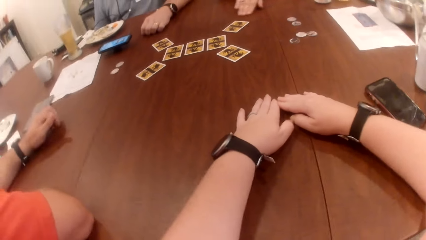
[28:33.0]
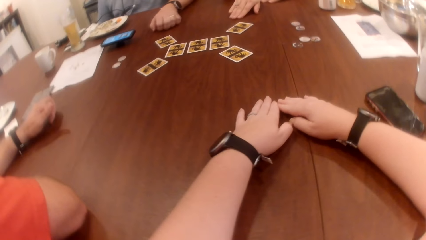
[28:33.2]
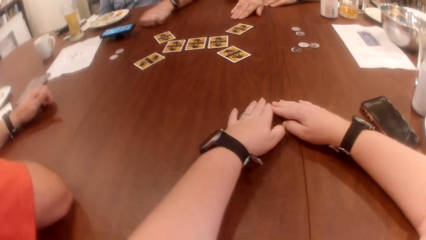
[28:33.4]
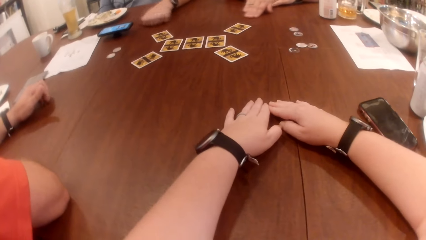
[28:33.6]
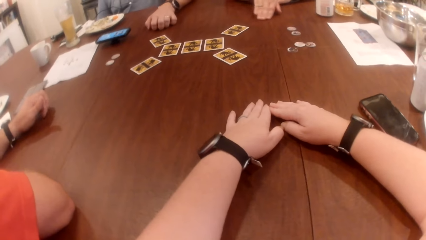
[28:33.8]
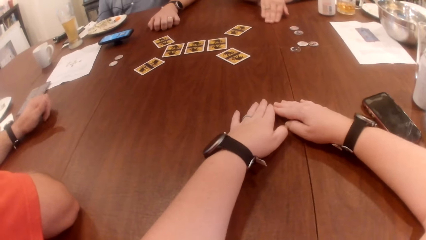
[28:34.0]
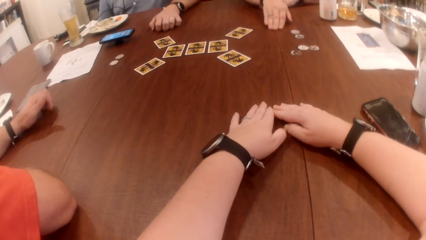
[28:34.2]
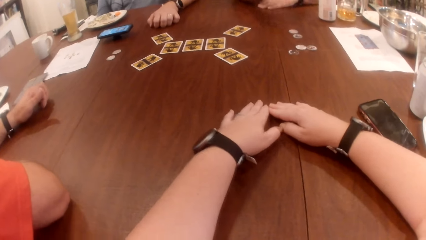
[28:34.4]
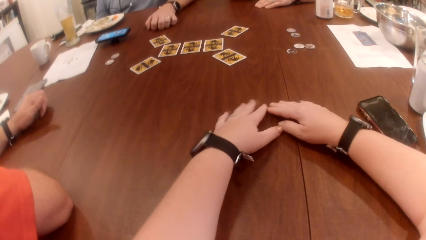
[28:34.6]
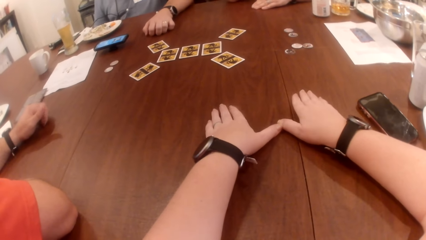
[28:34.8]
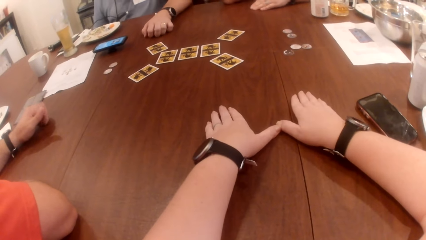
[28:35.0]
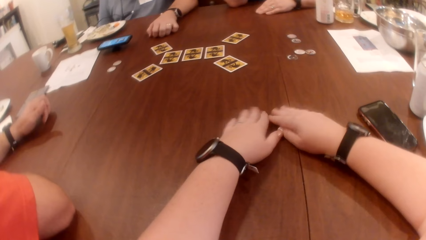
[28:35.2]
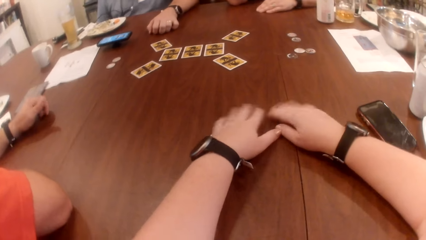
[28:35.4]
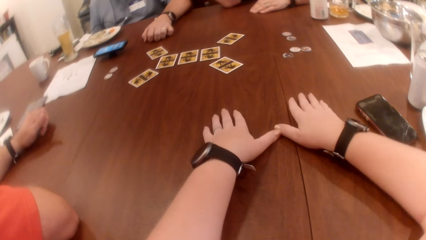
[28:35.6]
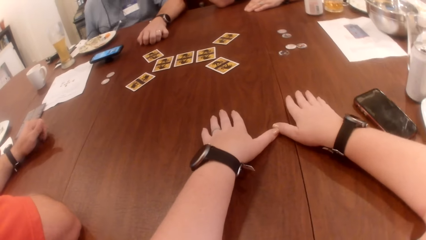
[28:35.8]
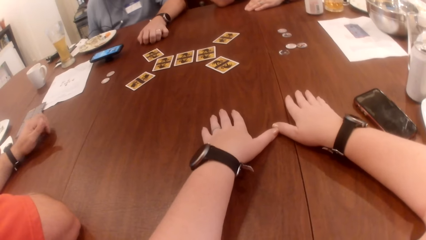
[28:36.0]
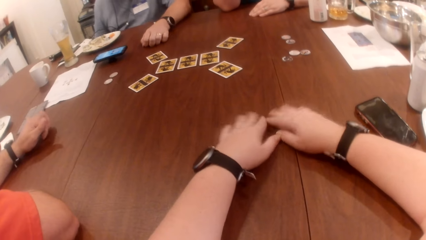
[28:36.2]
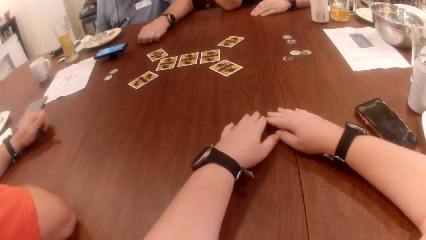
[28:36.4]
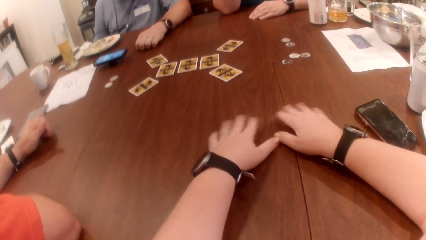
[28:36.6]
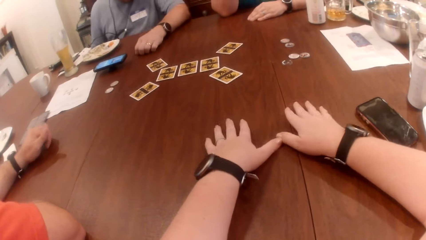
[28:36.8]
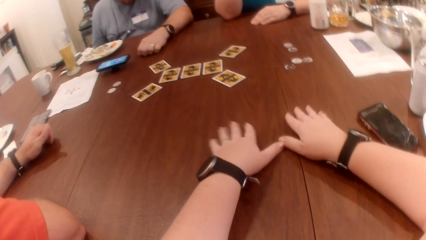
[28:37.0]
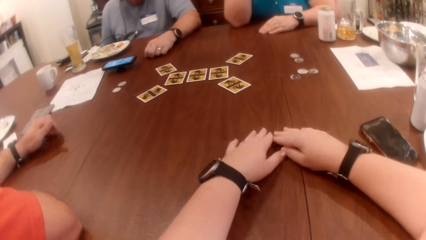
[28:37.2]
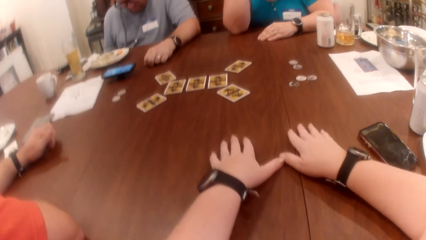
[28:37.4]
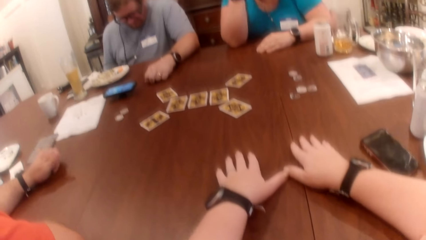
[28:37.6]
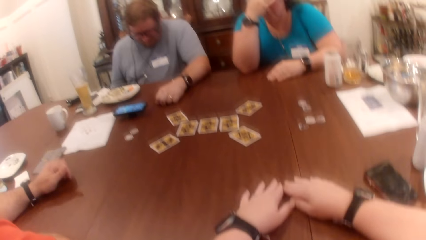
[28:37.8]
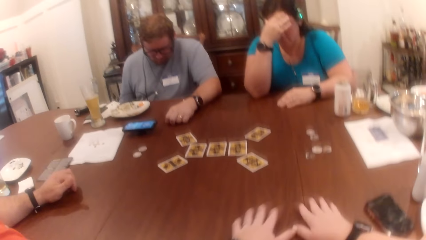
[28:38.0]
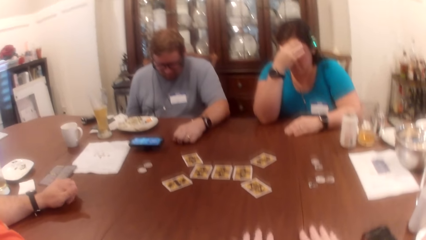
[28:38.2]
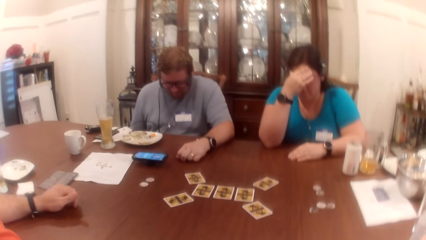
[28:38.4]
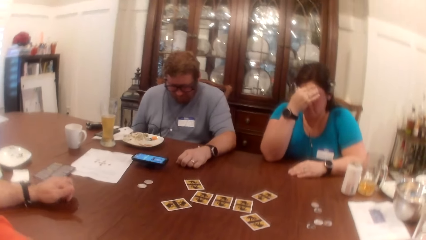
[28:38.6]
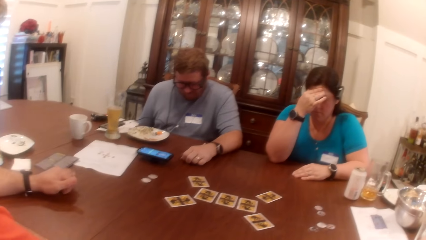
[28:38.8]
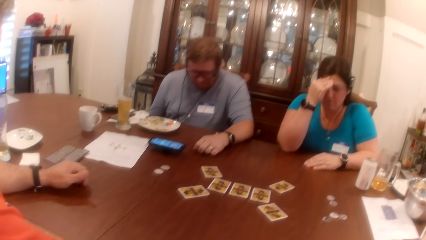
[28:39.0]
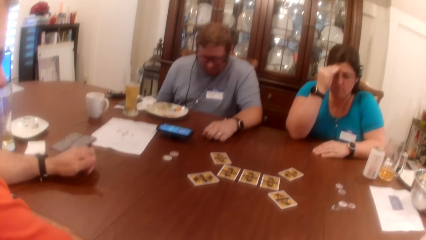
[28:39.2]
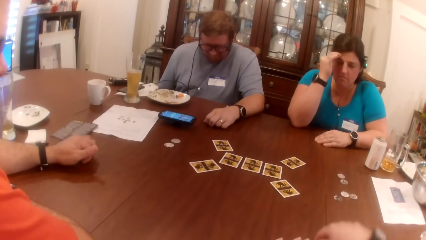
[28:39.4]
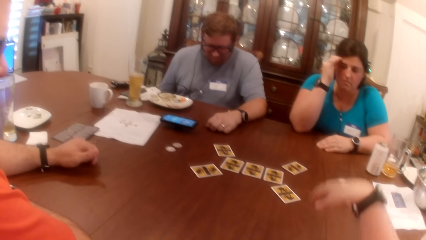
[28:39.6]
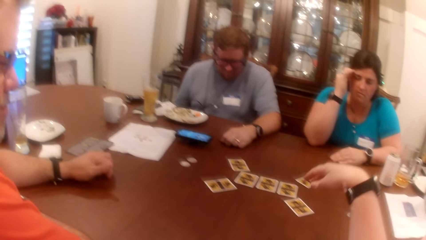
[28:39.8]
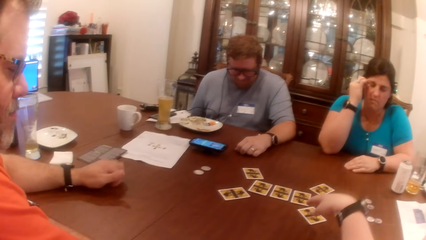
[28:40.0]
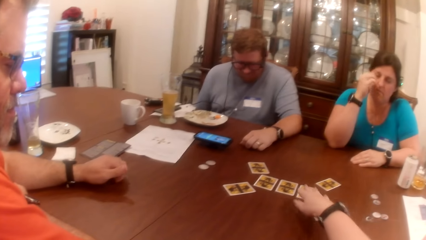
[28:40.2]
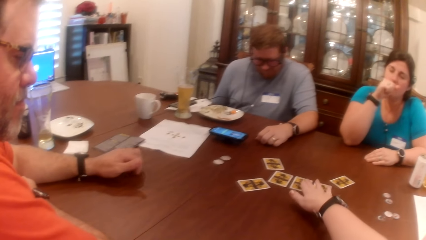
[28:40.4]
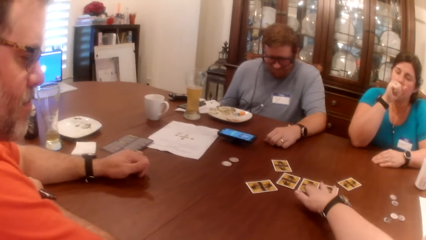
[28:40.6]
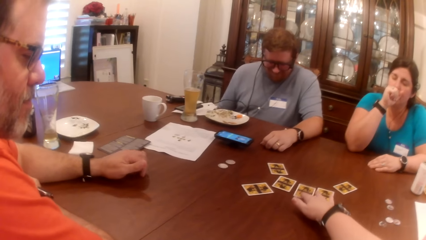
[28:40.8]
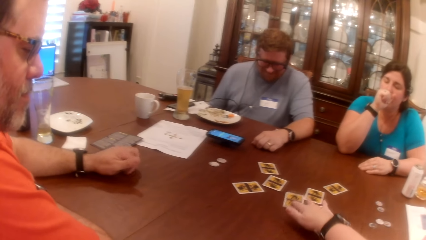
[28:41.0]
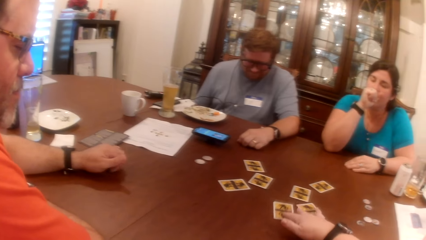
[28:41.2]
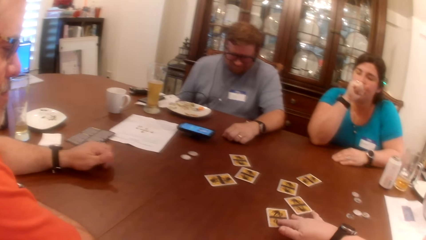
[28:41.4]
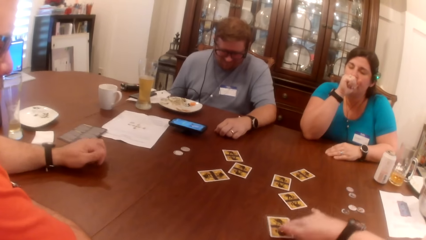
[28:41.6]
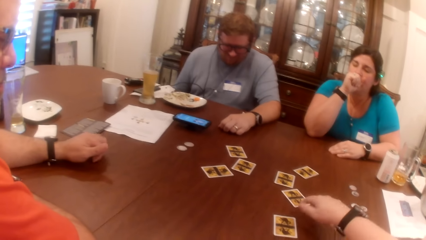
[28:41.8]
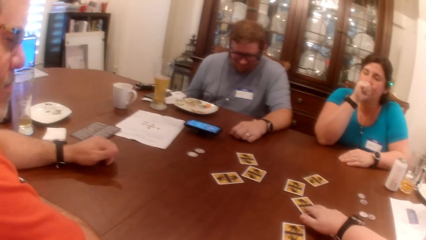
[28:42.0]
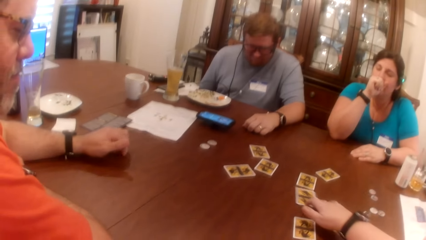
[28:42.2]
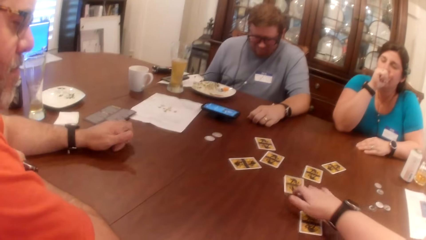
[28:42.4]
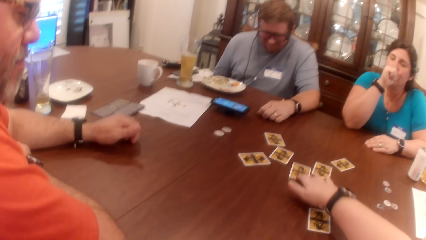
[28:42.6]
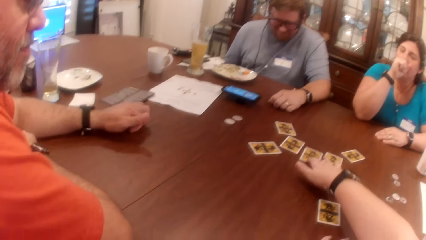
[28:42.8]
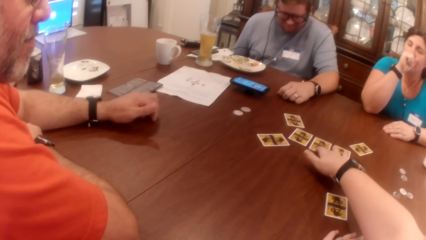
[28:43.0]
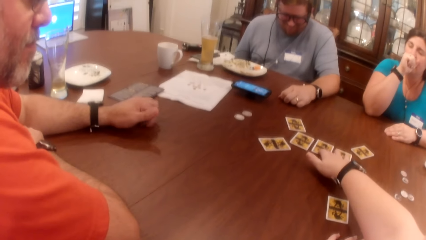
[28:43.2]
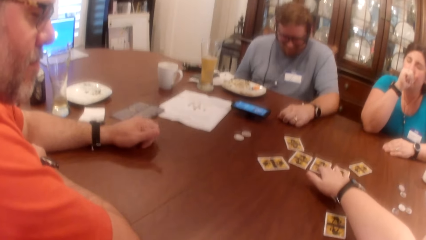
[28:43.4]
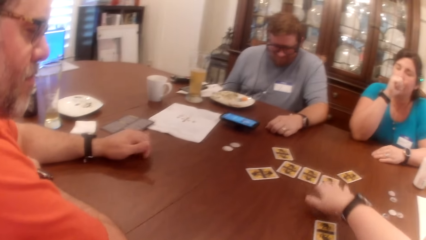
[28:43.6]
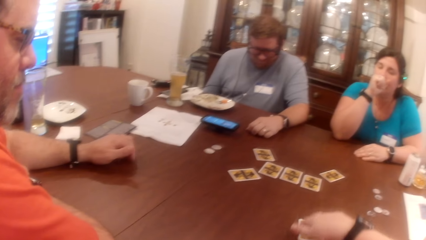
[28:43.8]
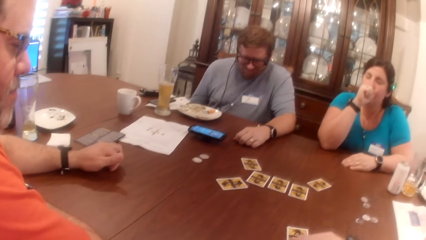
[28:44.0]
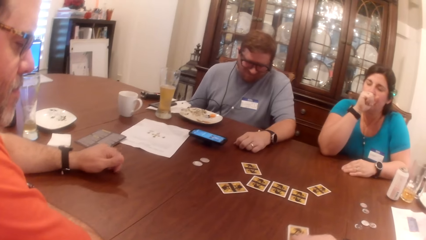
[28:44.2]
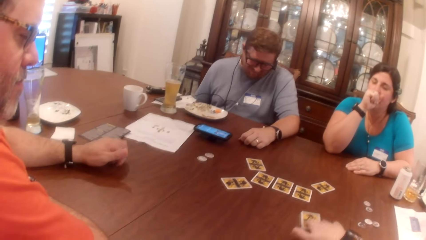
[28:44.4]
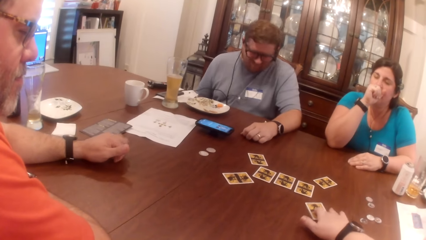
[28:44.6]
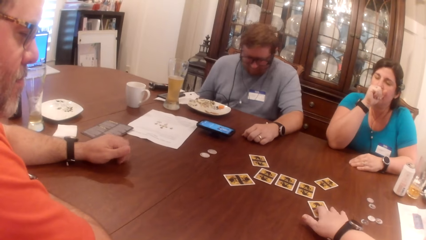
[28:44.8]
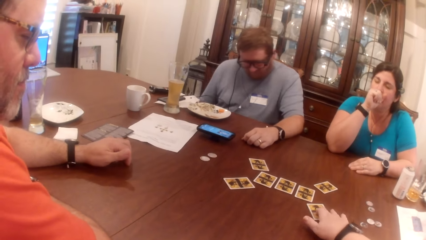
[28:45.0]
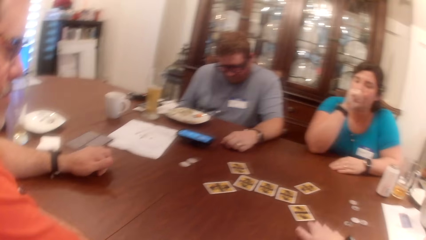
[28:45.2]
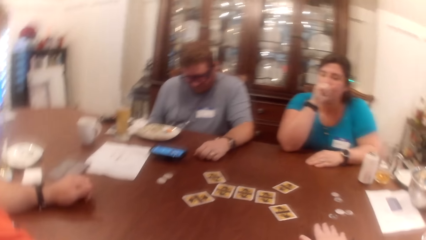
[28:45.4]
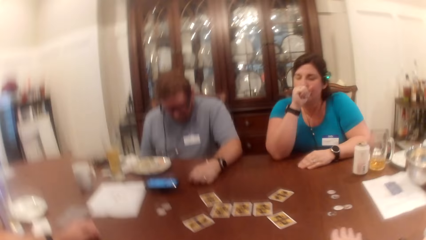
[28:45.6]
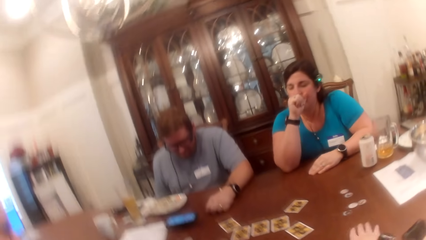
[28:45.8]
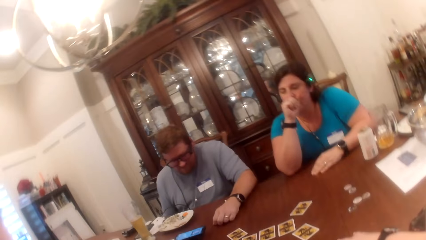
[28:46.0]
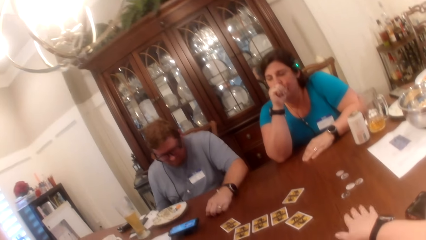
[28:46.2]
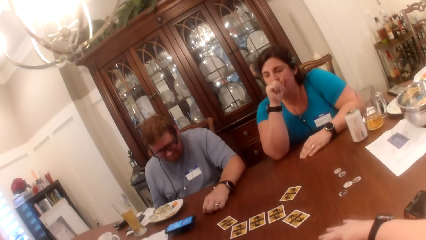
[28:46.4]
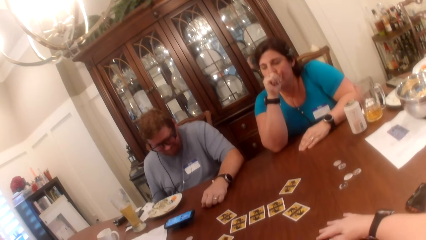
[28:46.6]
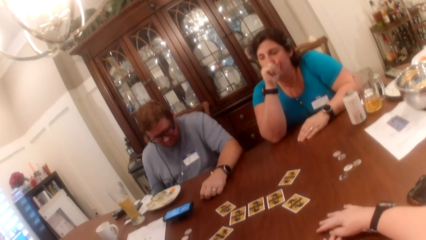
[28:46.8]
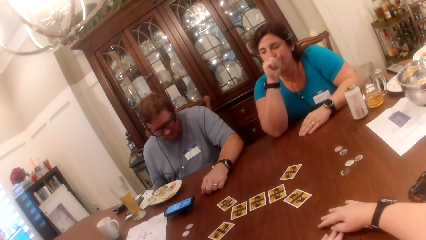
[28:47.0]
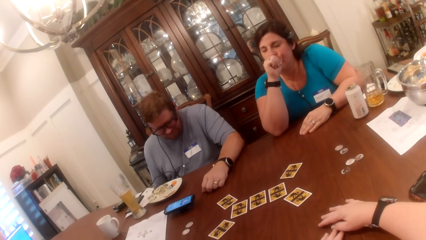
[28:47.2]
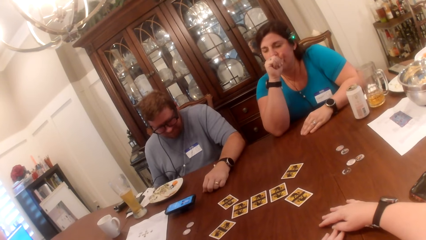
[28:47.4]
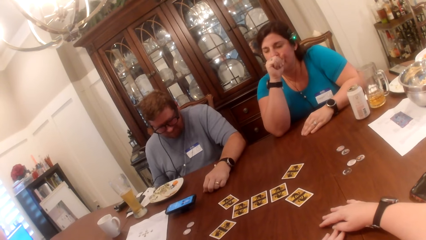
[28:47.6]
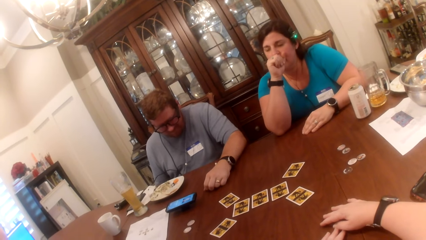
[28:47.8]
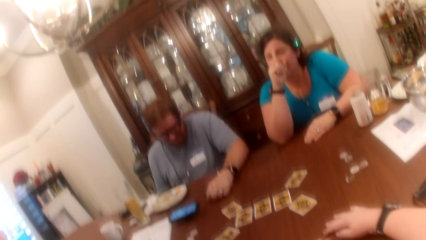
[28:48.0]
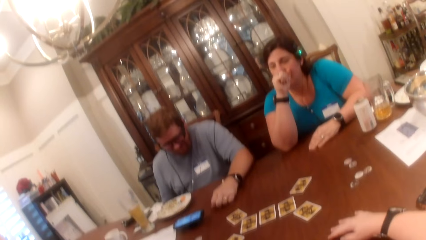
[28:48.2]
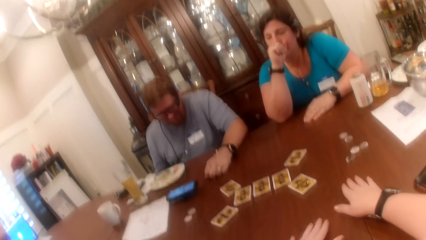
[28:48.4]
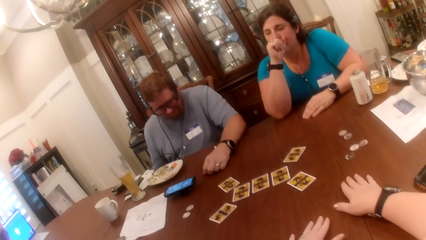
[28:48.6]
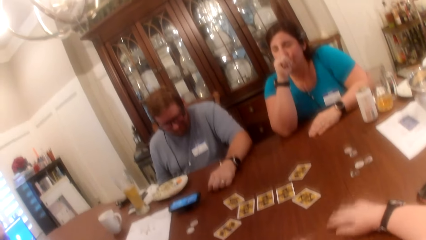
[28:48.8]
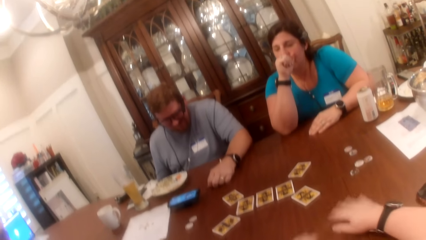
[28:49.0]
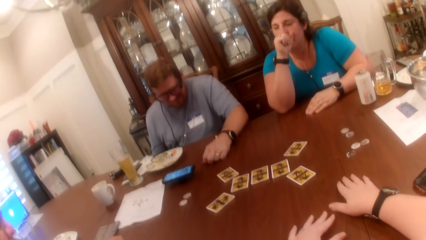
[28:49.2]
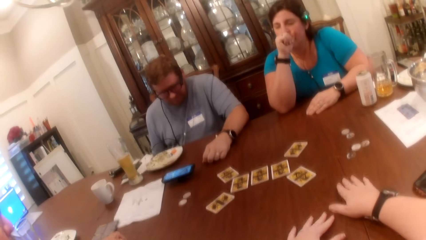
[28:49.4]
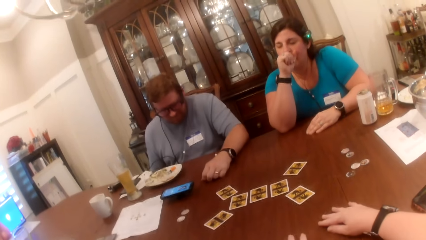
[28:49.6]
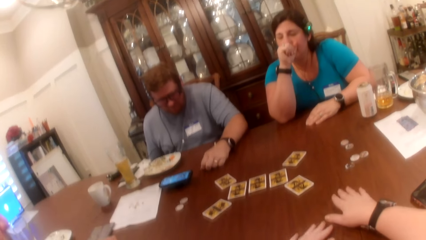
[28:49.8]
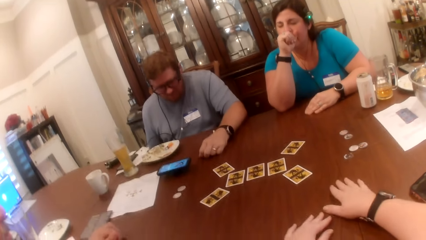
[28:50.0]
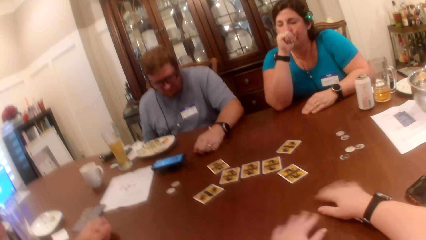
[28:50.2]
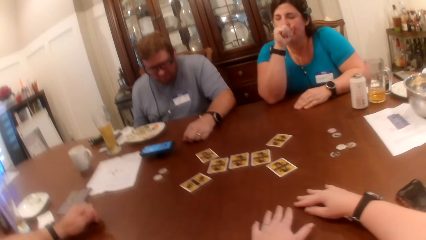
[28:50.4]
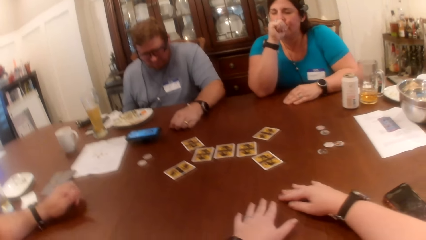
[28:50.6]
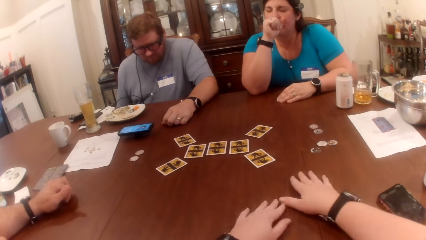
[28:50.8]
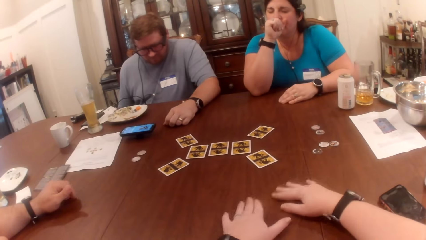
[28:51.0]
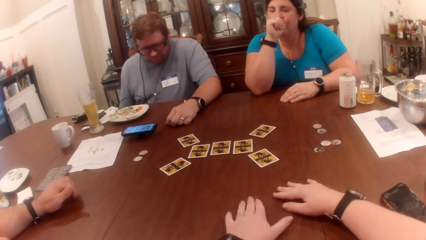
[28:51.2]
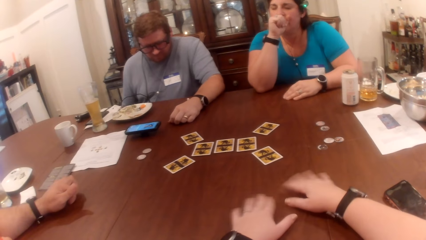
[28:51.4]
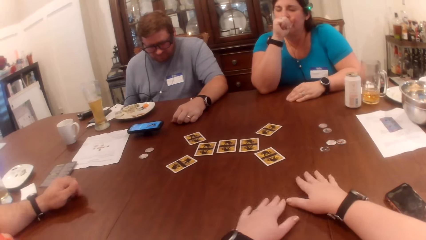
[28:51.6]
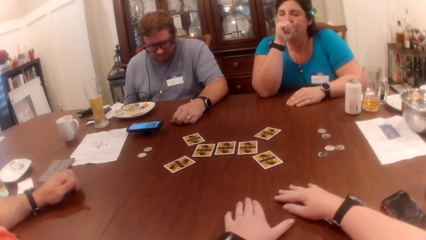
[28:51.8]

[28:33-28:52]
The camera wearer picks up a card with her right hand. A woman puts her right hand on her mouth. The camera wearer switches two cards on the table with her right hand. She scratches the table with both hands.
